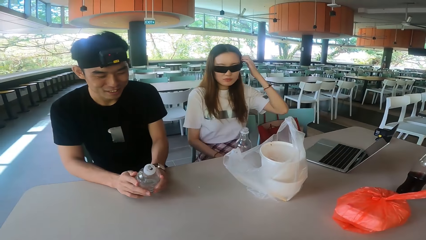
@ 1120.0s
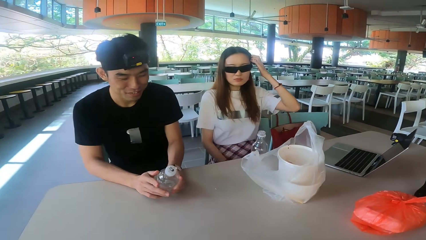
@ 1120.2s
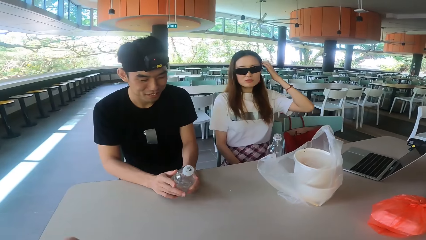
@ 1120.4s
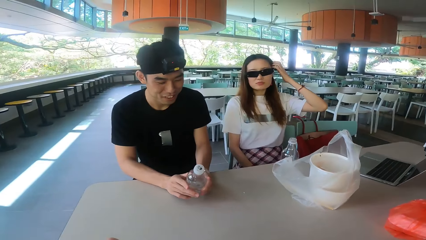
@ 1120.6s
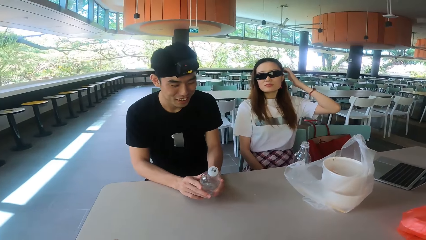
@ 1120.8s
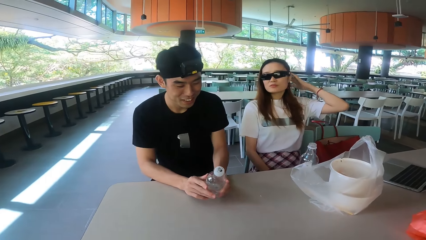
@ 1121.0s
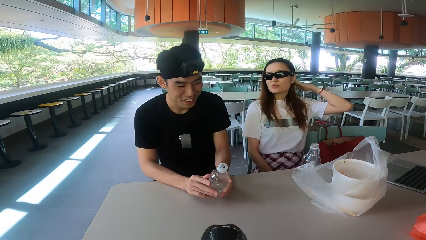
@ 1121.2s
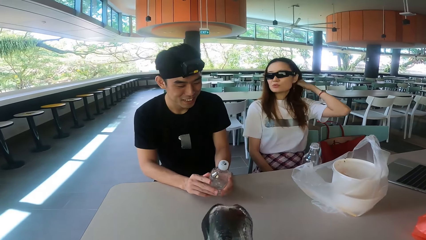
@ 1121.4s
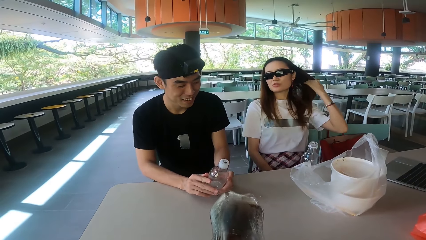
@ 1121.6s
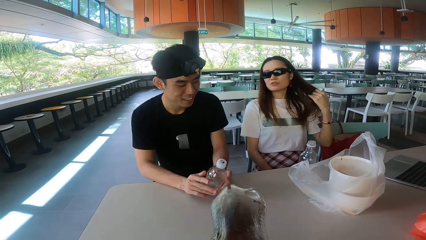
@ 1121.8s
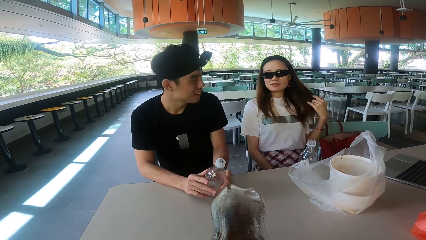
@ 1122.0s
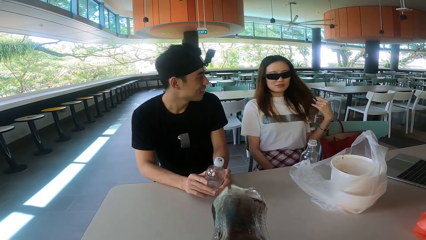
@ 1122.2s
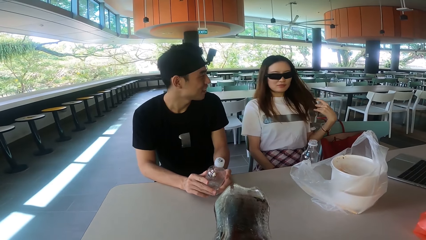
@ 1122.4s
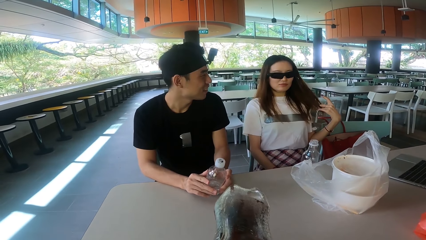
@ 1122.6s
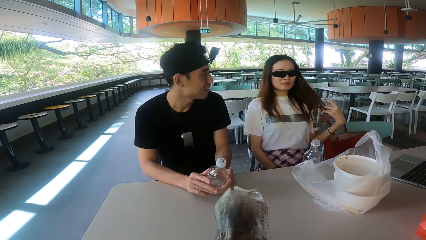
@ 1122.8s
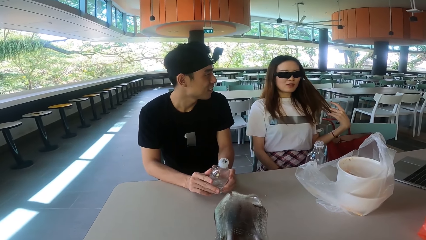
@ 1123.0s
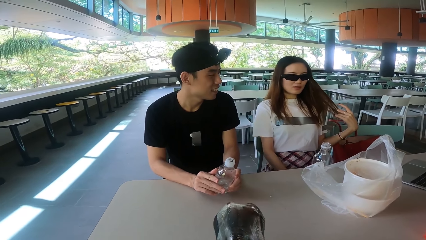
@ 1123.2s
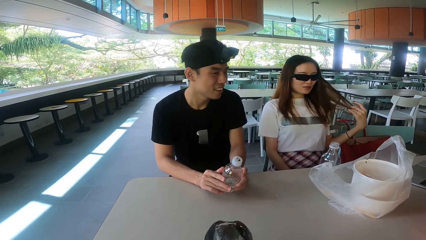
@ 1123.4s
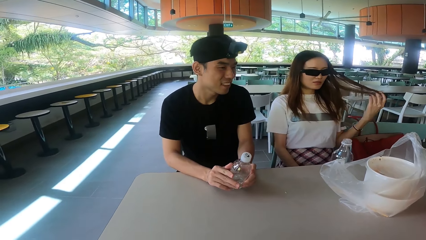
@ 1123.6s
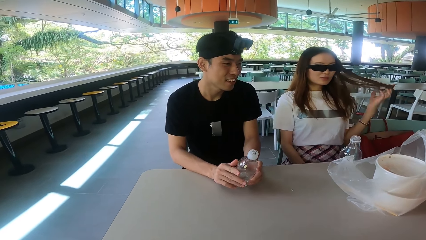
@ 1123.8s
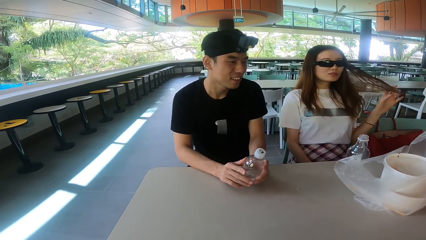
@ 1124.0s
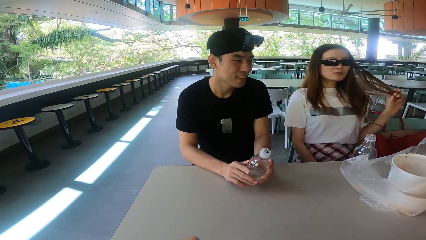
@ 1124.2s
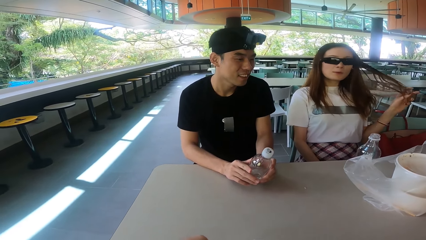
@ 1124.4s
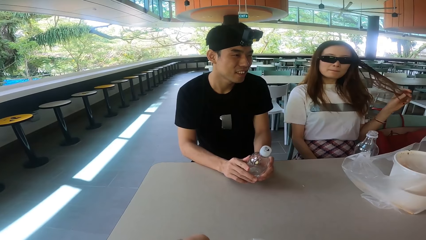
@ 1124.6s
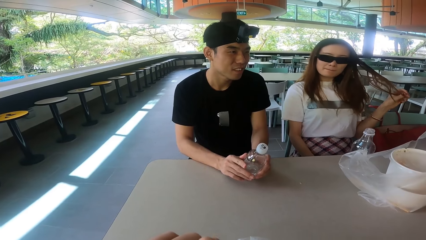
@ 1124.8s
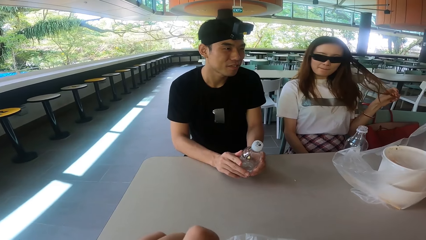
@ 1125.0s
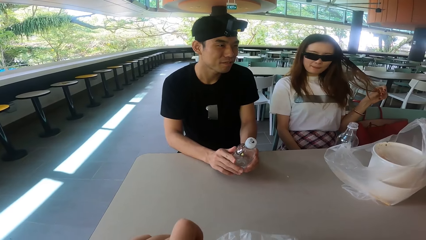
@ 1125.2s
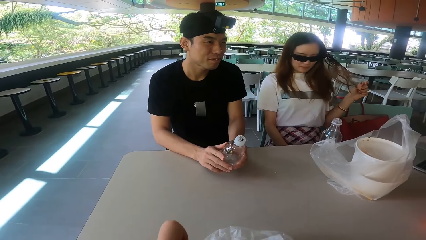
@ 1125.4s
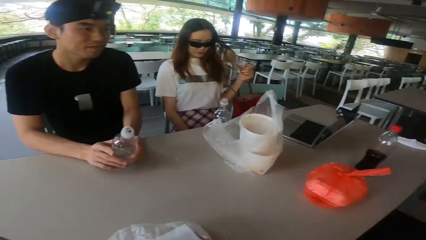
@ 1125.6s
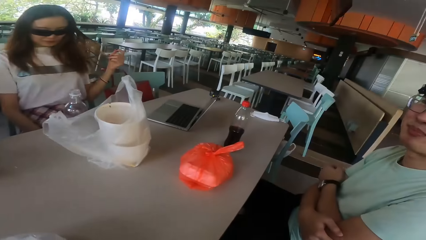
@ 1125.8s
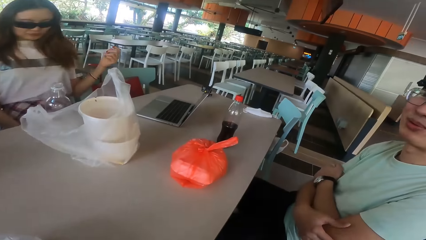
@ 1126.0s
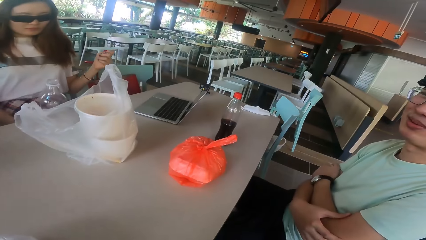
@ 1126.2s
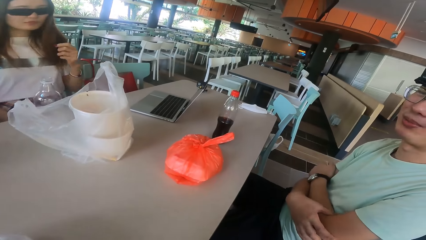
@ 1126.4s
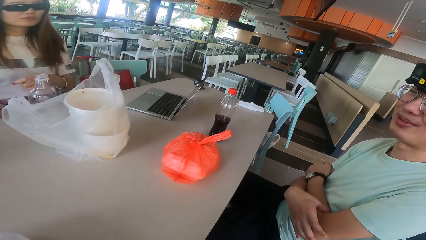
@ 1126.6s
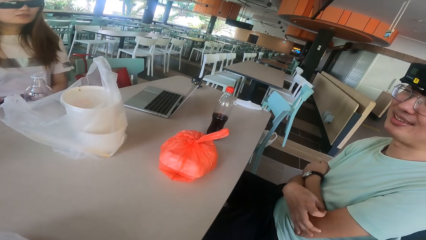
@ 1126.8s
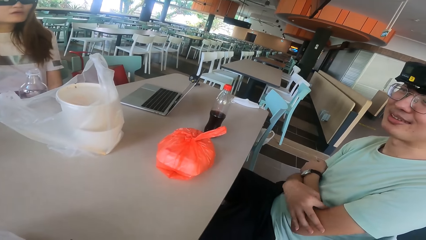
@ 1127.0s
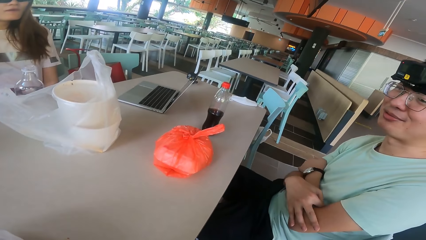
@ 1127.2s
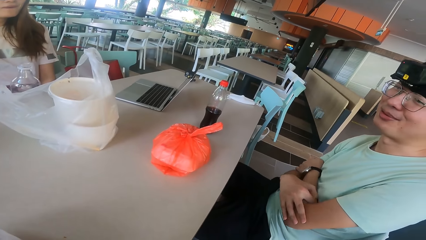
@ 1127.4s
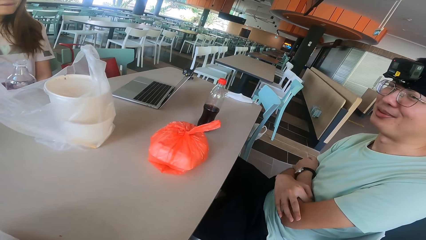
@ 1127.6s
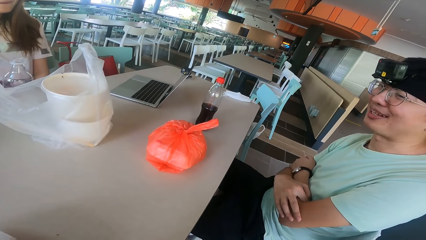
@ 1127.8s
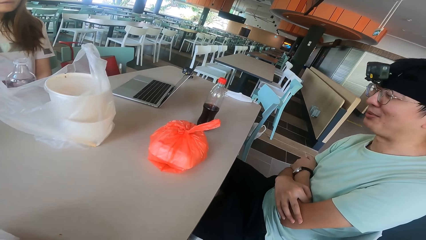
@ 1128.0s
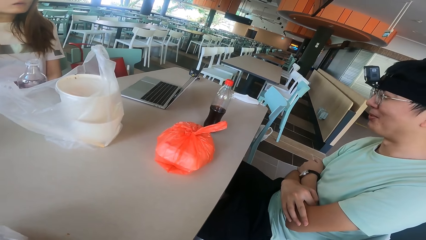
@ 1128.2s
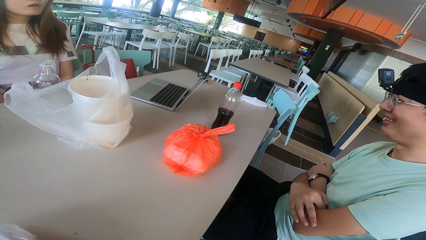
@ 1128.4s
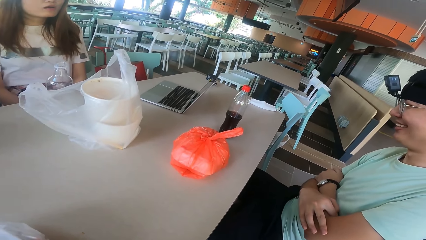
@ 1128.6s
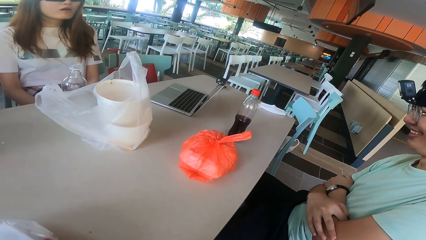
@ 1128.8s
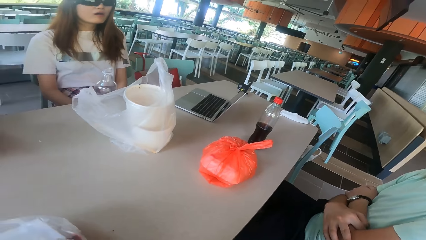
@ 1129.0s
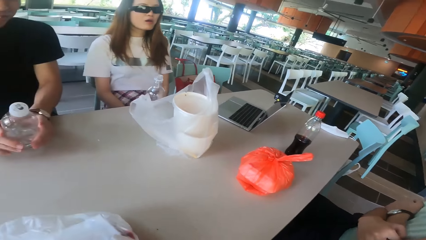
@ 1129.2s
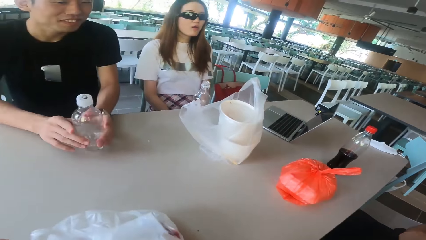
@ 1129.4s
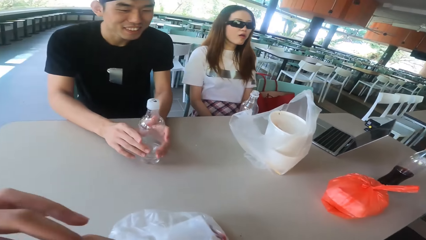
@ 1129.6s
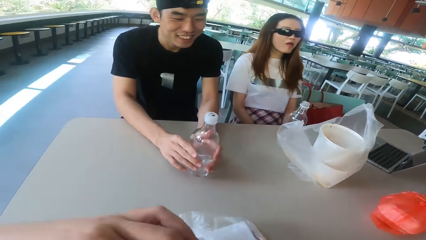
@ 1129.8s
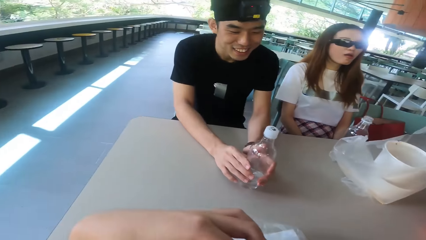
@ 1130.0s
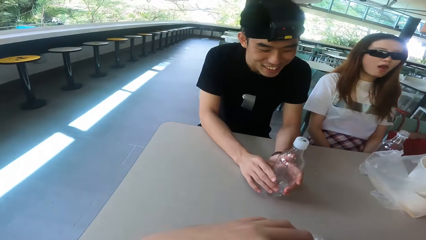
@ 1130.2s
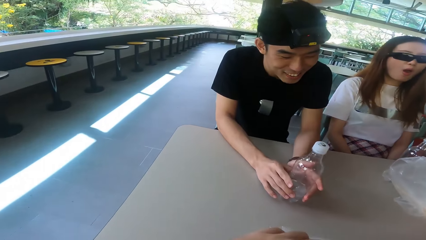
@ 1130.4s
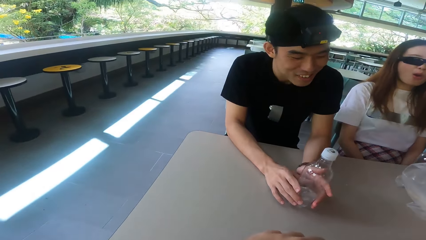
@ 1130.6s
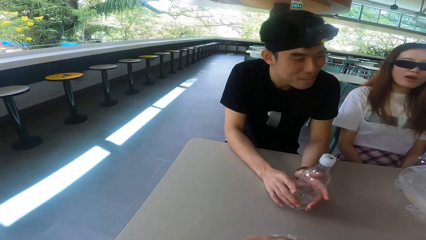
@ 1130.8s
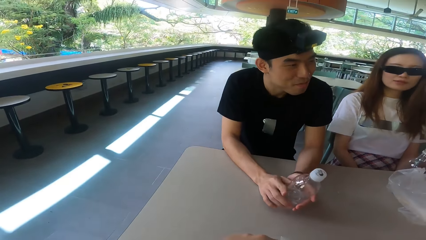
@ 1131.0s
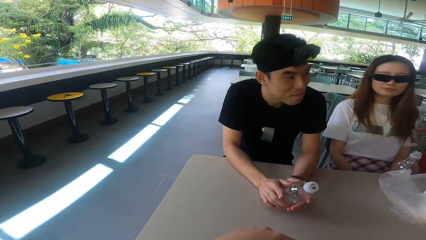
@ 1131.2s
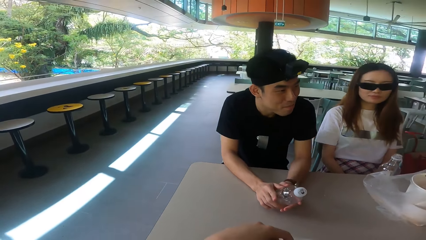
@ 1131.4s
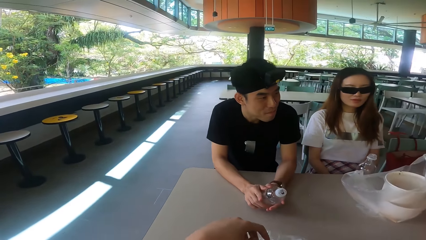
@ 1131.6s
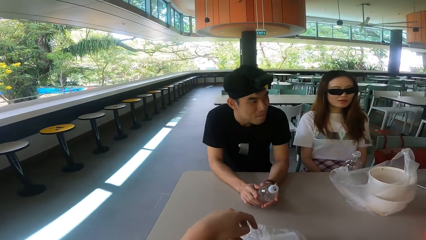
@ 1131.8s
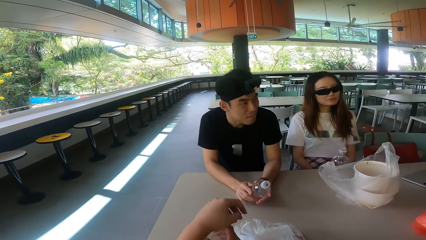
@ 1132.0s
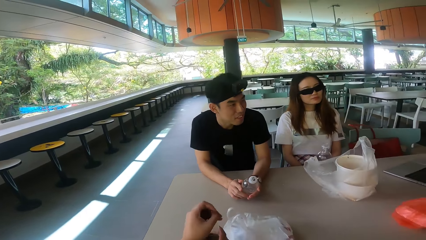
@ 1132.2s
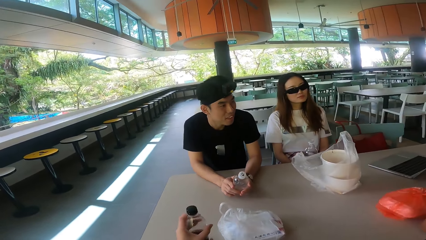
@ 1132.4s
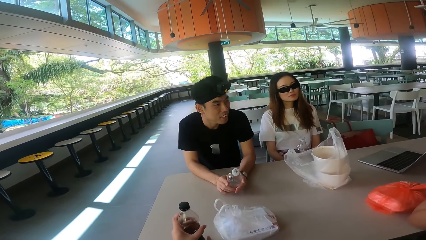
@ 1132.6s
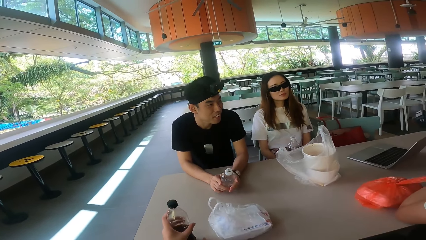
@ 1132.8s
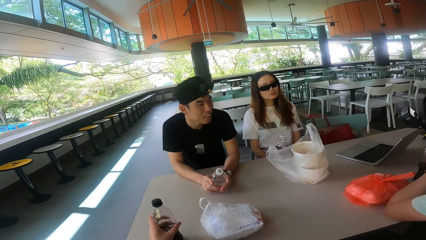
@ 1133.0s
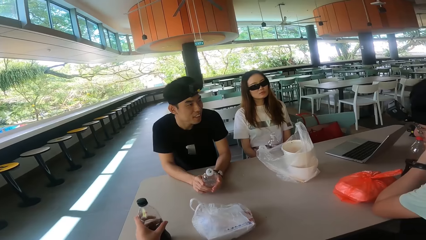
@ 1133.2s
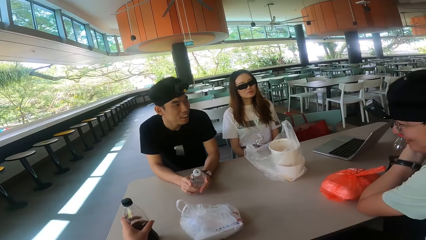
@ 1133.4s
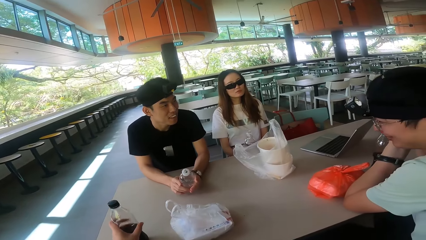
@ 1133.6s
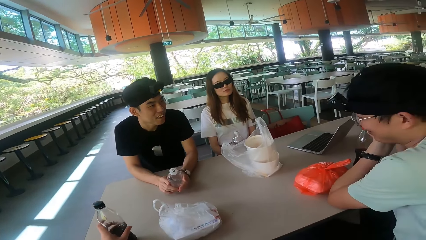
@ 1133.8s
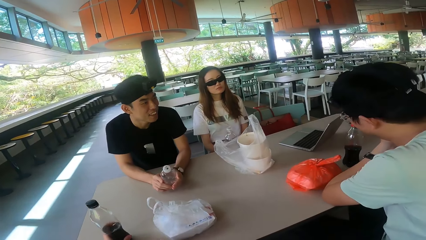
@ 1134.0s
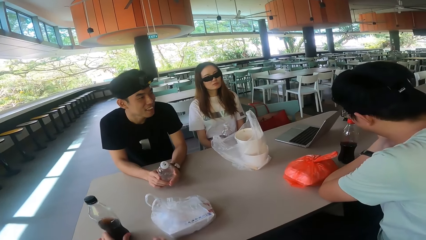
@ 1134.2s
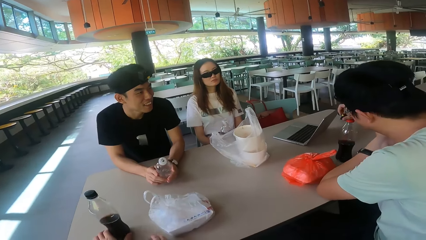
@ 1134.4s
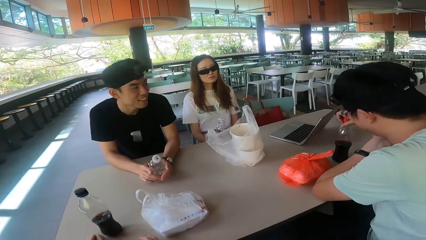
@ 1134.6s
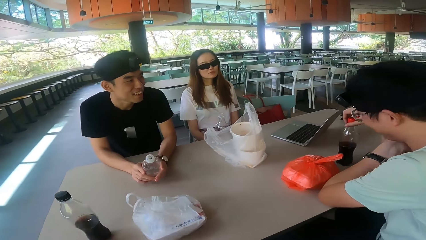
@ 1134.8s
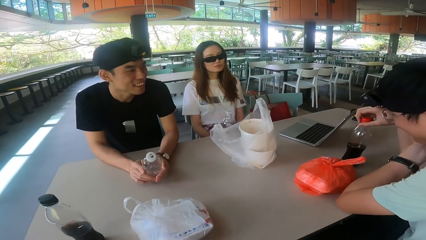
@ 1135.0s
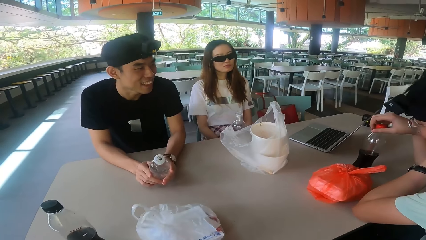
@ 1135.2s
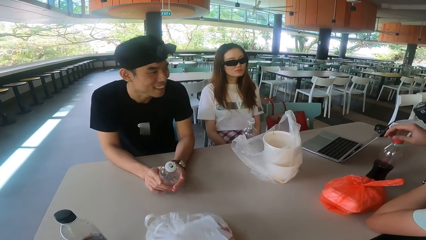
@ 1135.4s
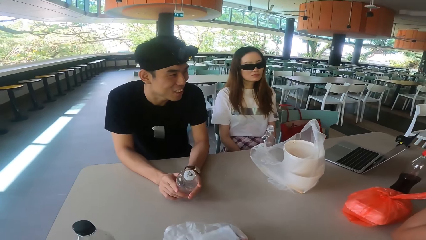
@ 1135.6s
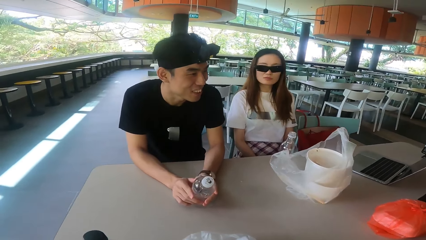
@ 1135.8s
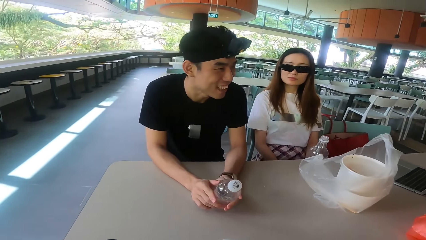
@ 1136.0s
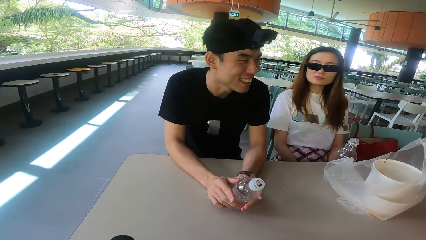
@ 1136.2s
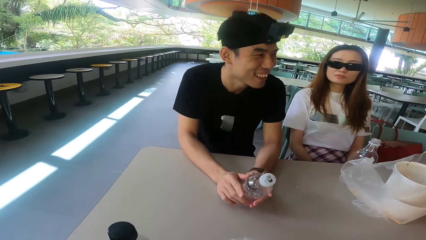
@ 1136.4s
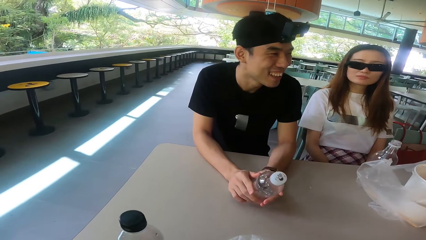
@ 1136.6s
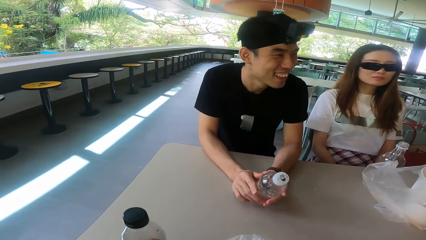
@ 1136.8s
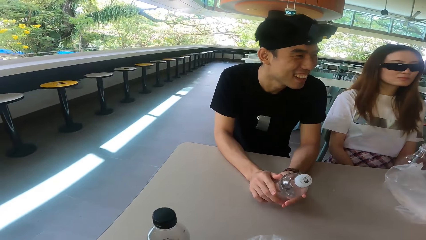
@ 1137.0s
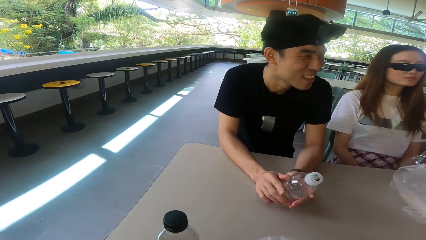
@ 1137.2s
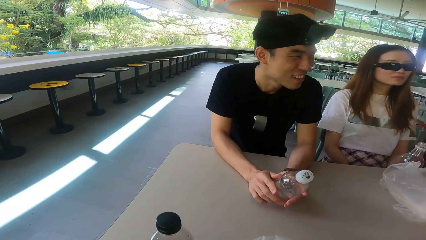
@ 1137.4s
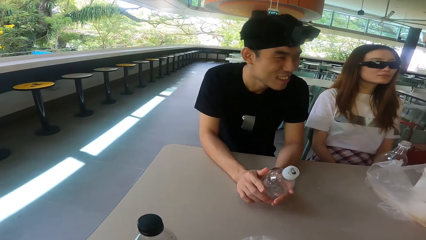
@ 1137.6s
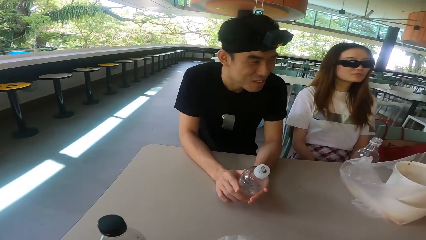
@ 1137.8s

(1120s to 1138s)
The camera wearer drinks the soda from a bottle. A woman touches the hair. A man talks to another man and the woman. The camera wearer closes the bottle. They move the bottle. The first man touches the soda.
